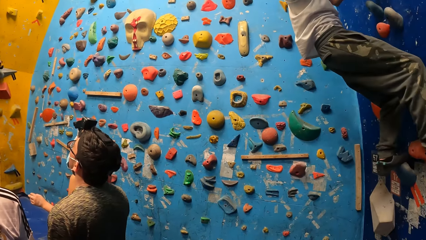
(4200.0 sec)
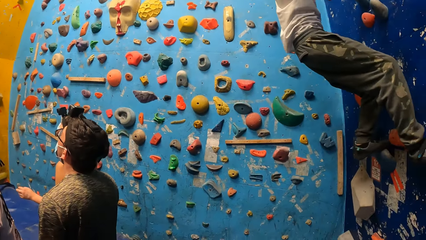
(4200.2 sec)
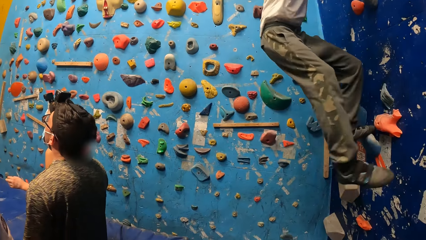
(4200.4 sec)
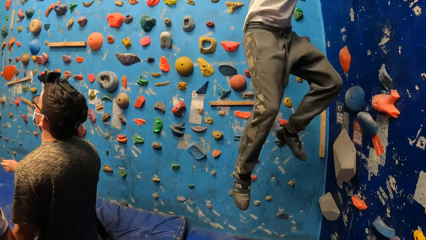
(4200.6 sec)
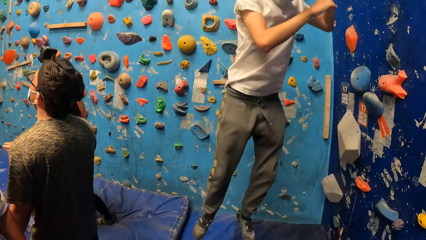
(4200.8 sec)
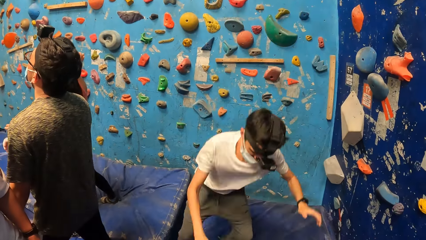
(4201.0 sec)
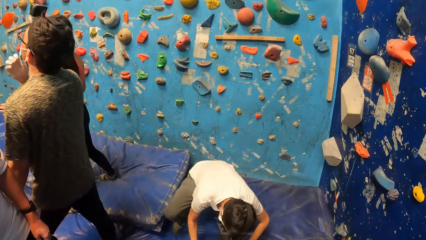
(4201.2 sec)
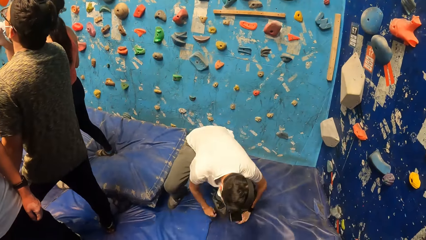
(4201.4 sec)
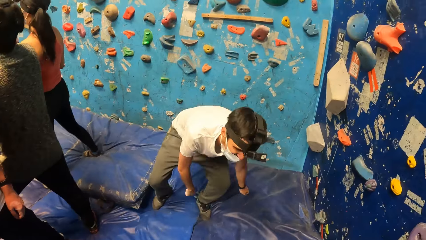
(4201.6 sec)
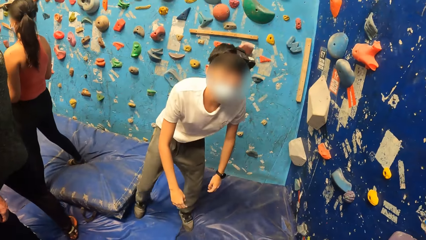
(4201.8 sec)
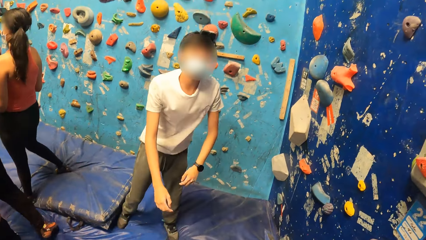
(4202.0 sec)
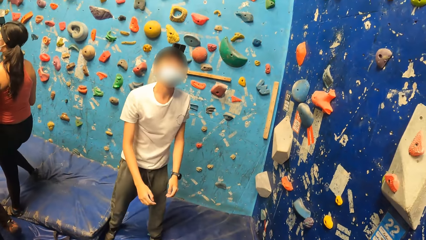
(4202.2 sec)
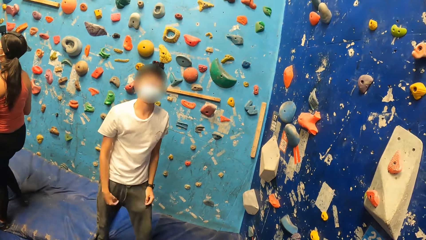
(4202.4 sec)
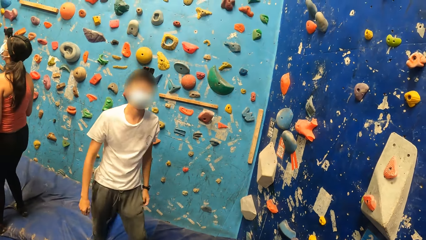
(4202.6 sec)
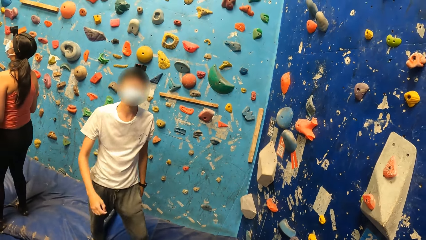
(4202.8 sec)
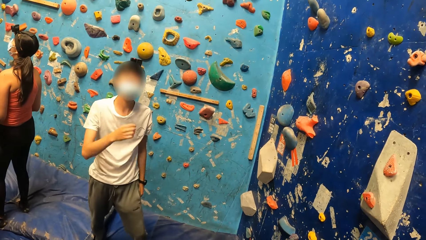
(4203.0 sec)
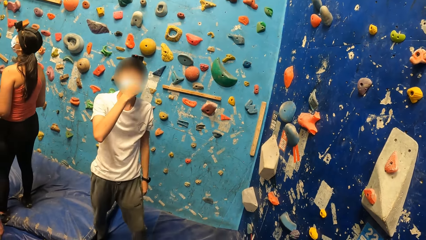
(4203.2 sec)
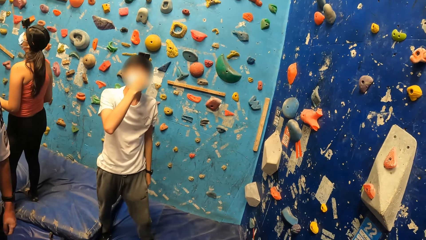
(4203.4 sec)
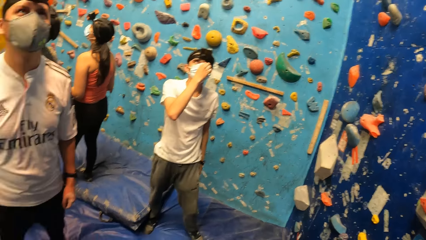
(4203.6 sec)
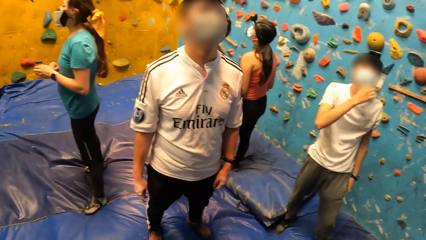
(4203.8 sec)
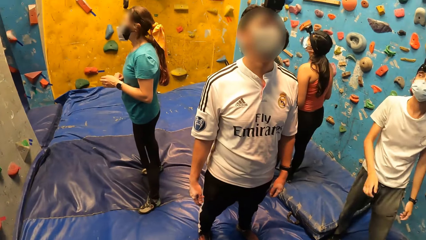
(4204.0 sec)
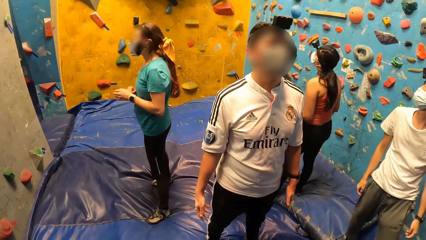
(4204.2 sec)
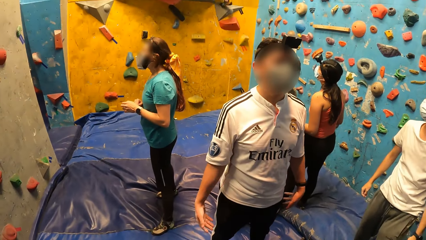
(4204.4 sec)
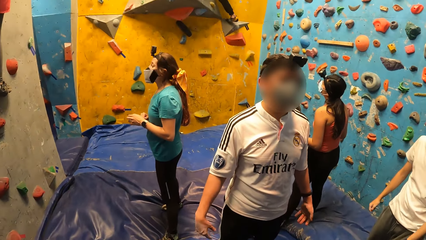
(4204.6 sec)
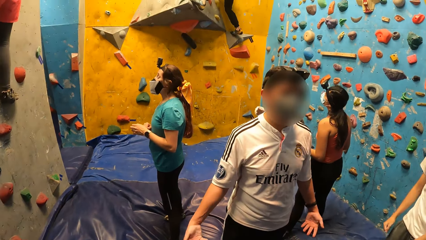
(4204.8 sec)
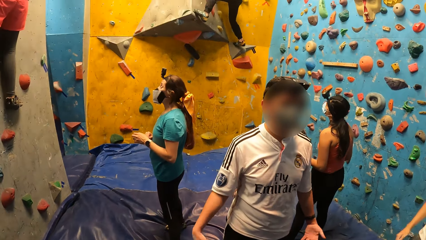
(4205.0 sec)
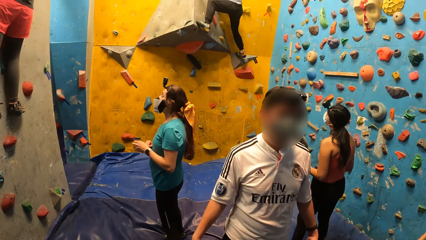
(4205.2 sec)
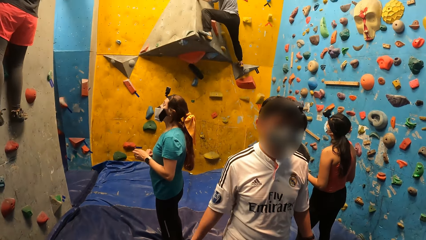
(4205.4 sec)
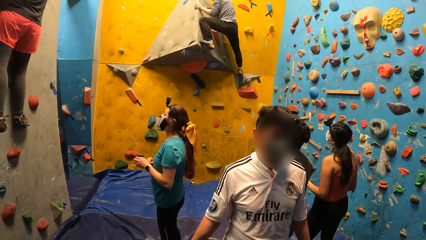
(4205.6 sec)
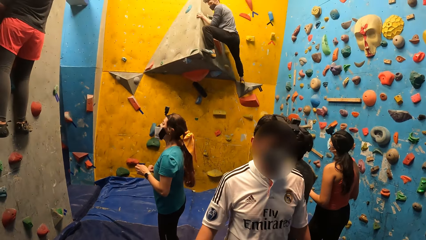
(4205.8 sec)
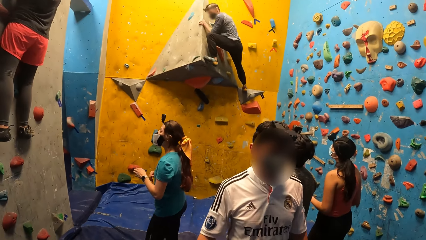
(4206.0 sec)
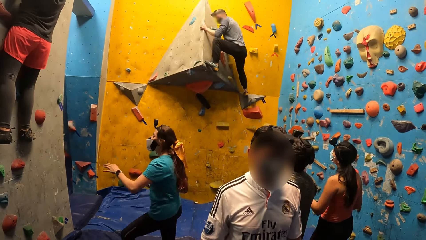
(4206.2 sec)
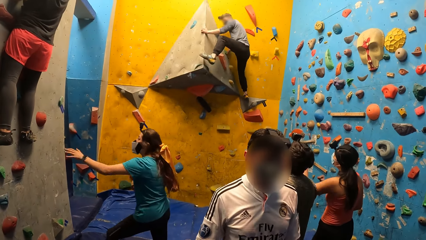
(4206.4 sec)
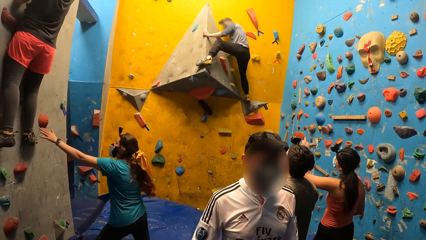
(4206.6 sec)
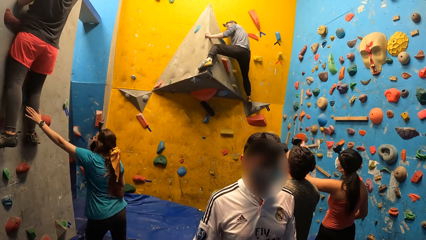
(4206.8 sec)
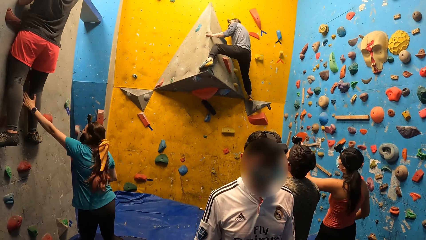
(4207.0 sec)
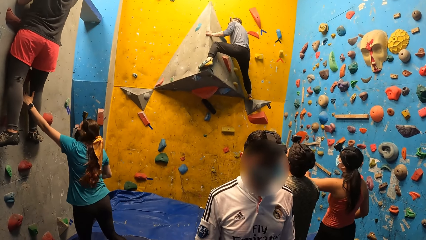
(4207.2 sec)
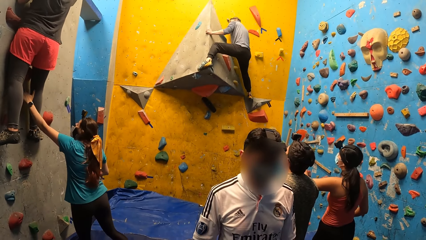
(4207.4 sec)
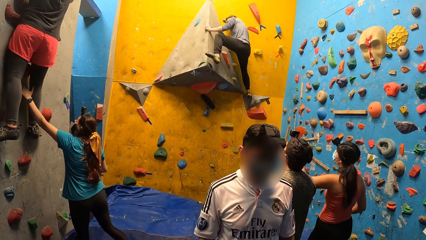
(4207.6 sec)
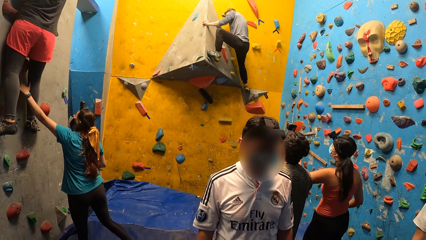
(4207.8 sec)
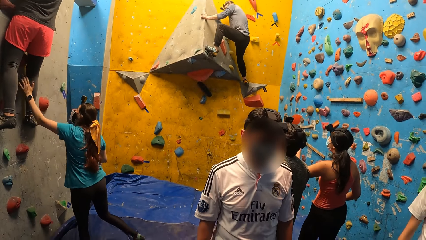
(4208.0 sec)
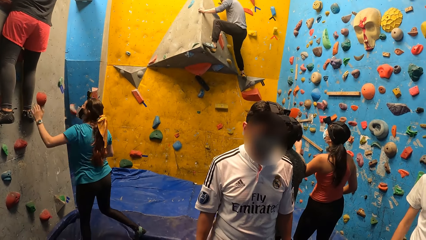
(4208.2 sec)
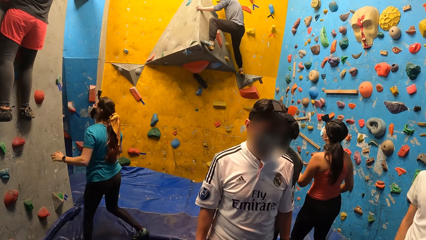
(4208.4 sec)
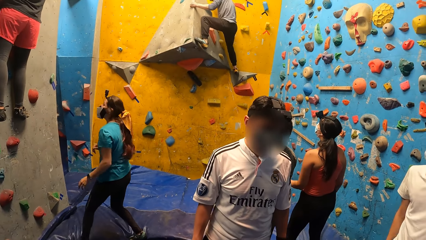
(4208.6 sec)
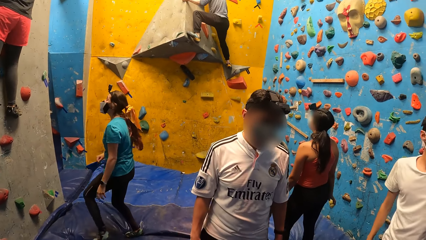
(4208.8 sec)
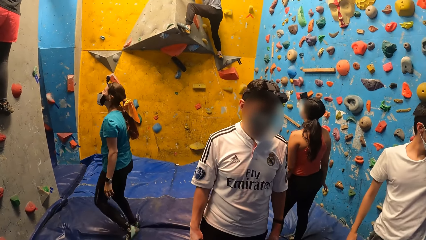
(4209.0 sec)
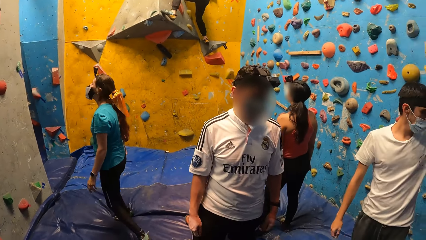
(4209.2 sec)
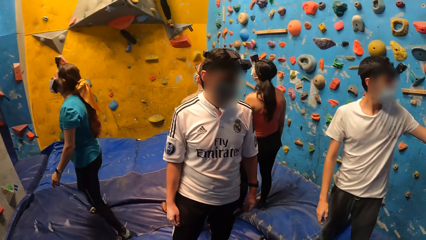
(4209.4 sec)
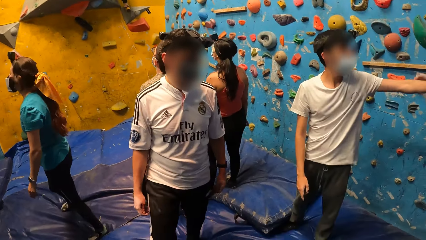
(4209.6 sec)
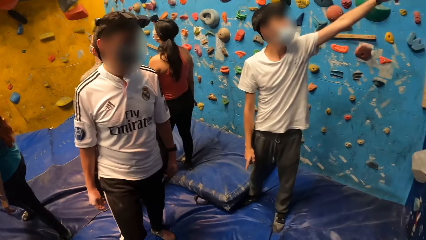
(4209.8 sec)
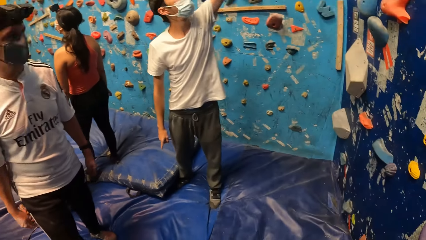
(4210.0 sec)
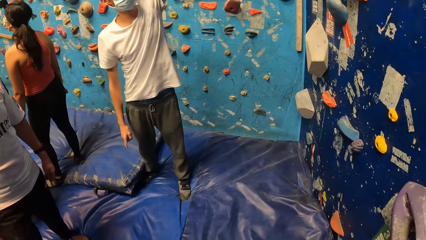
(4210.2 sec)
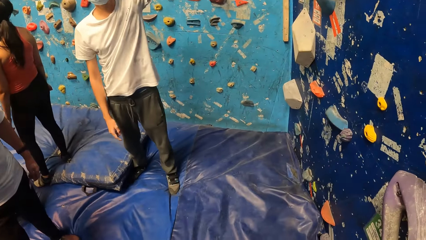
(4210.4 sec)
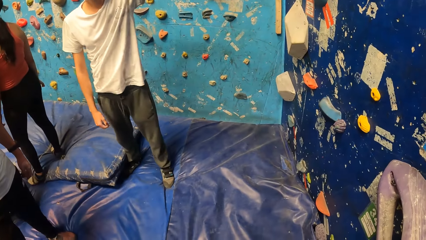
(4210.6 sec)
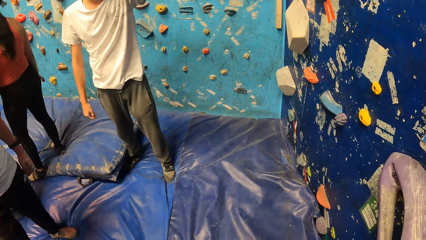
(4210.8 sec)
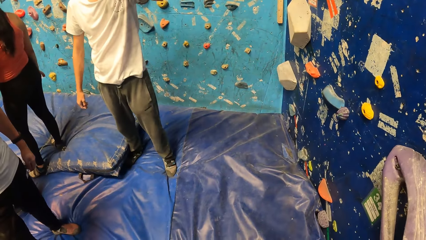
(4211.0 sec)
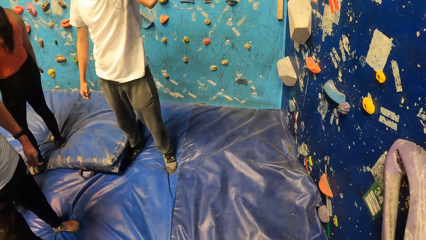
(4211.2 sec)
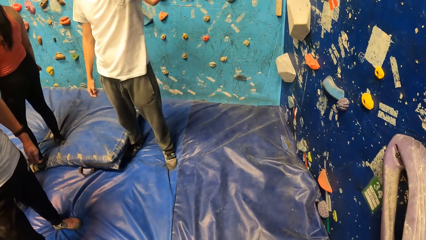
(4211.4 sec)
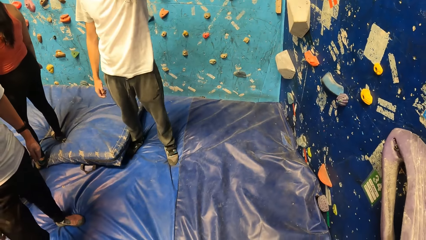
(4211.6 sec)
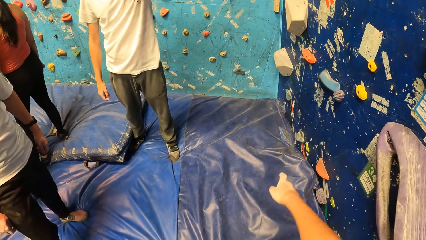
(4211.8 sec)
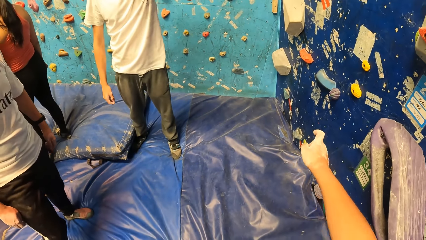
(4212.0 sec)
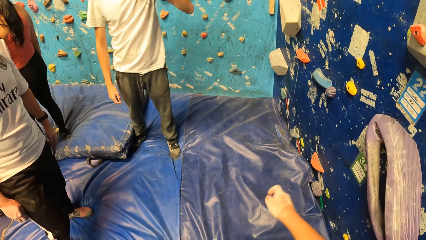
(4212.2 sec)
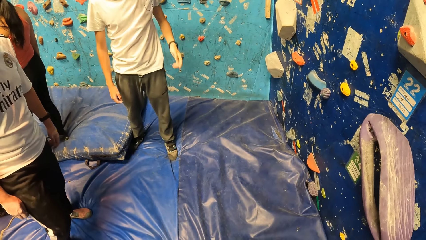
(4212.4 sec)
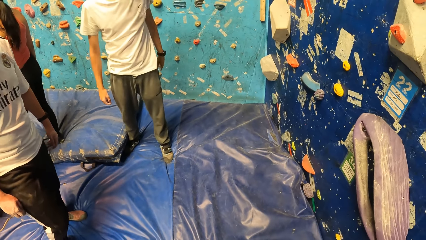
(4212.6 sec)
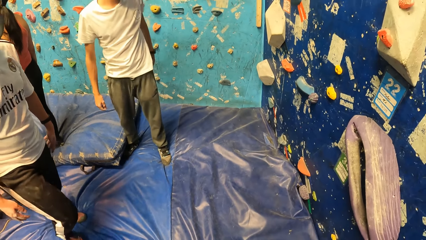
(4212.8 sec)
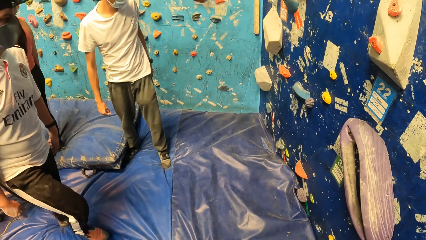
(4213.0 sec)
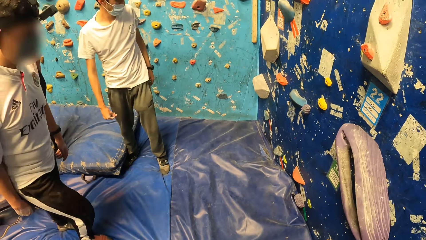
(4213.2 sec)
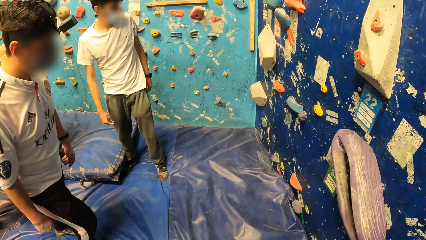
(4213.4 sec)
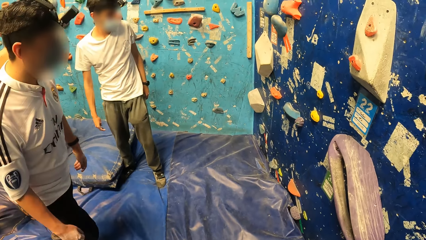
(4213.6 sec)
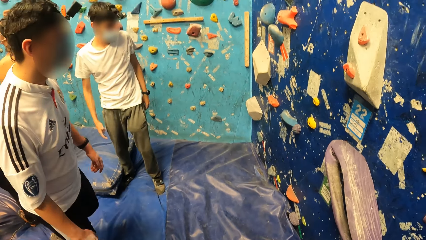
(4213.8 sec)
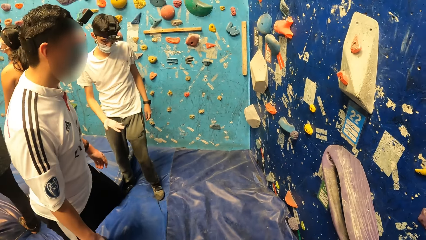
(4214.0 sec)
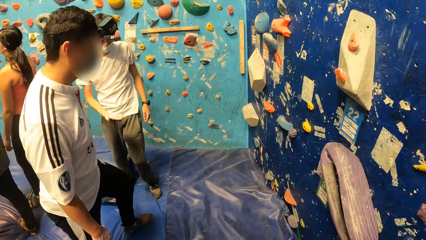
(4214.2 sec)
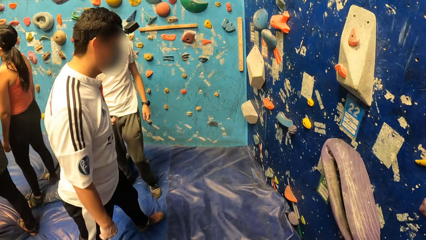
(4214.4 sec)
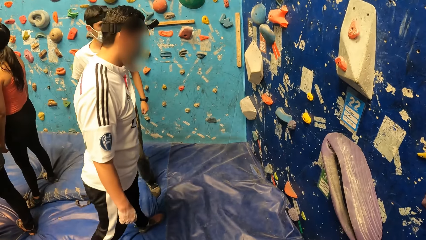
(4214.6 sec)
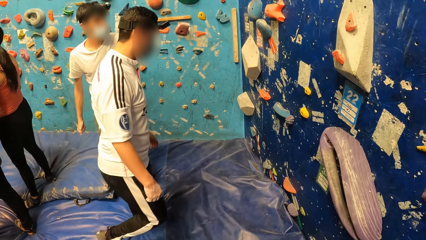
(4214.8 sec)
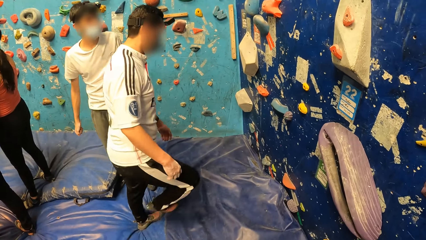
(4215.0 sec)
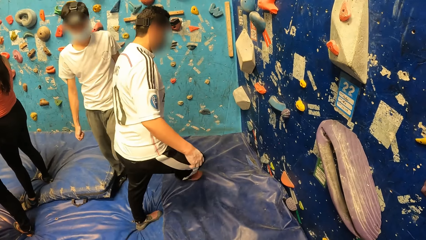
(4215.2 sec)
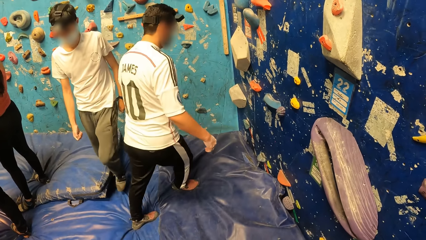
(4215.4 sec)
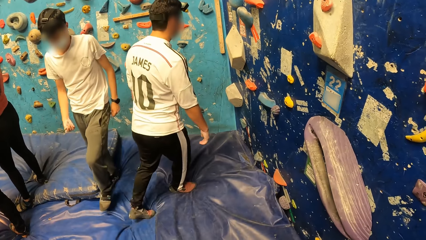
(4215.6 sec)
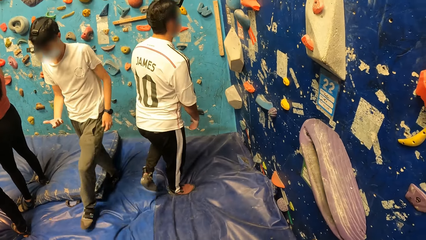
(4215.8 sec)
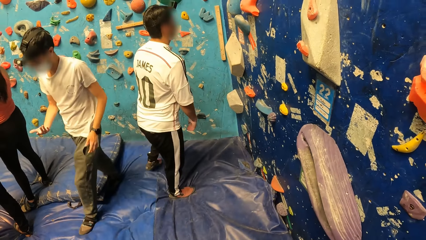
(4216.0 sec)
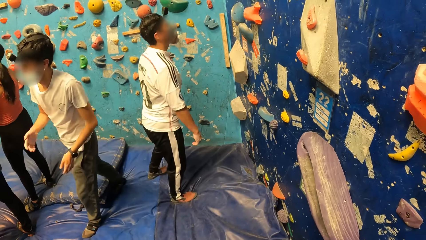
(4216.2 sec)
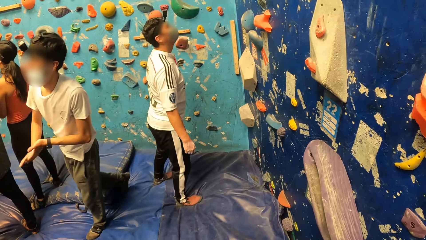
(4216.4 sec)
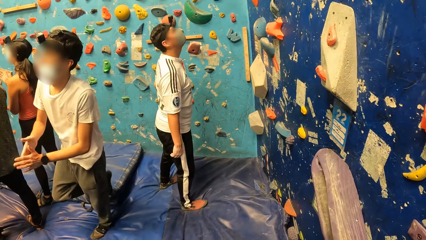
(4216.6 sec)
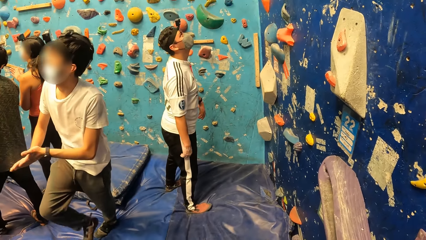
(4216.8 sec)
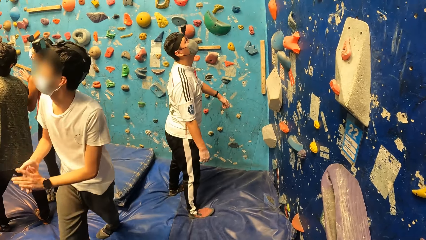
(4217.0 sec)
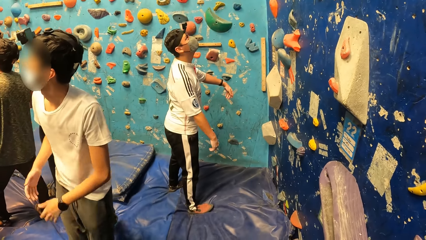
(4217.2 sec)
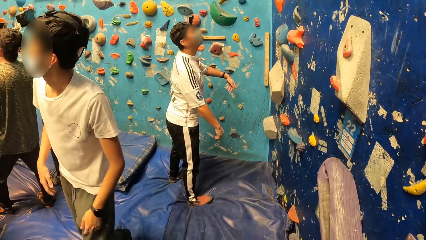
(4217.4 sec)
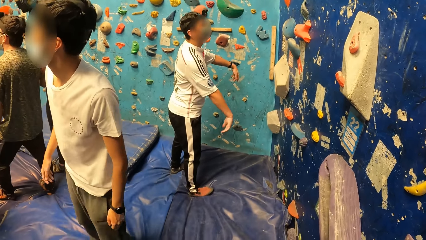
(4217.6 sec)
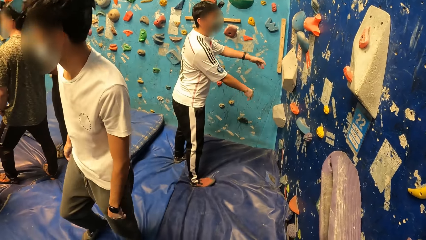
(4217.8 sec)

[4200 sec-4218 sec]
A woman interacts with a man. Another woman interacts with a third woman. The camera wearer interacts with another man.
